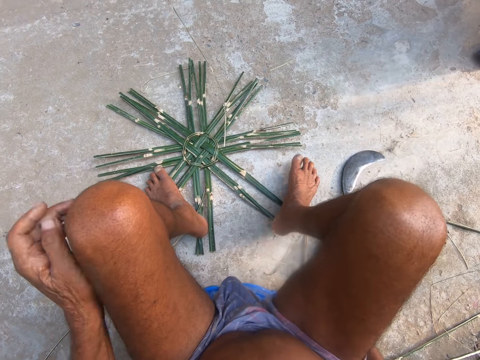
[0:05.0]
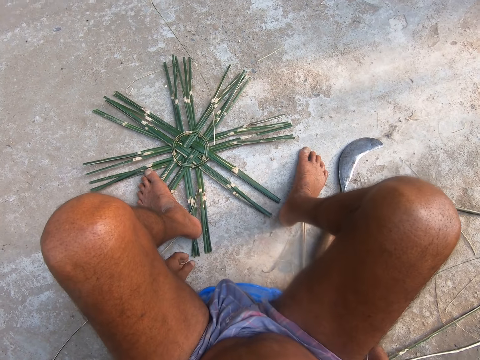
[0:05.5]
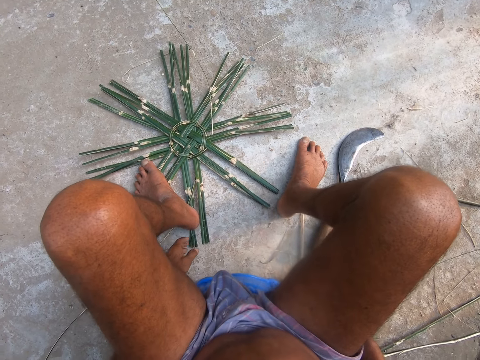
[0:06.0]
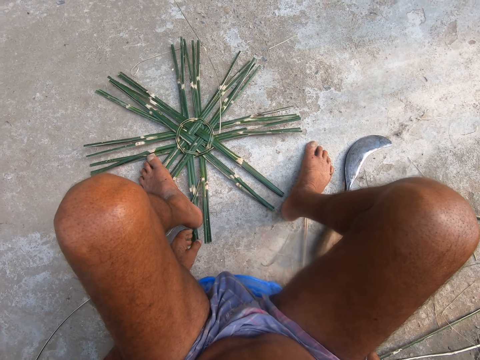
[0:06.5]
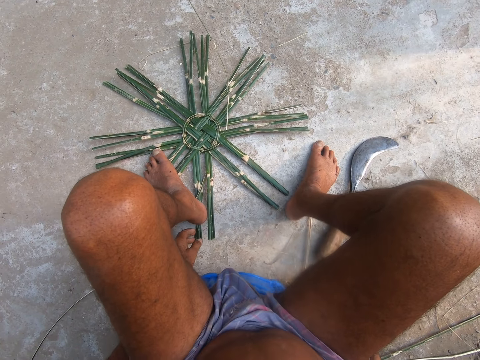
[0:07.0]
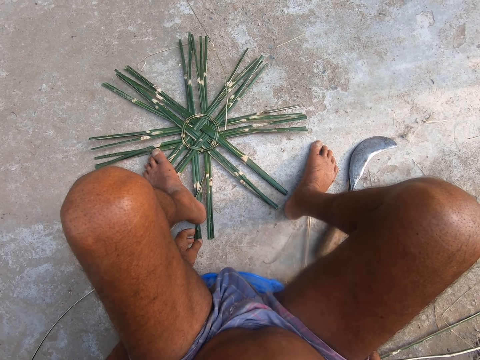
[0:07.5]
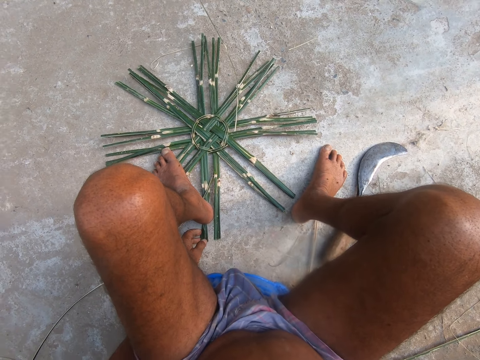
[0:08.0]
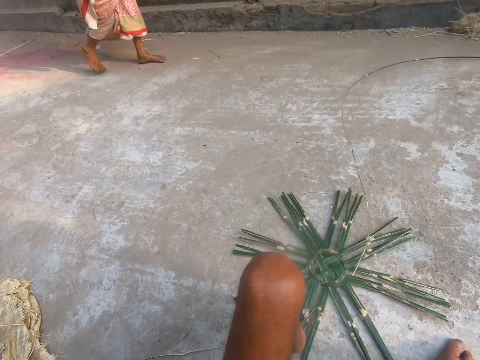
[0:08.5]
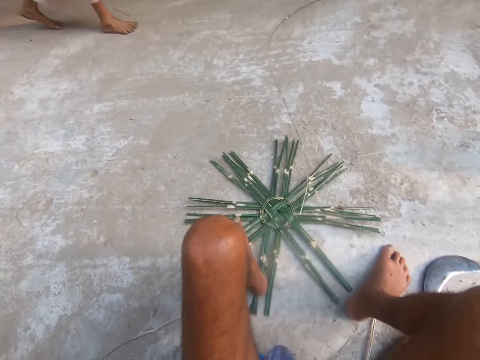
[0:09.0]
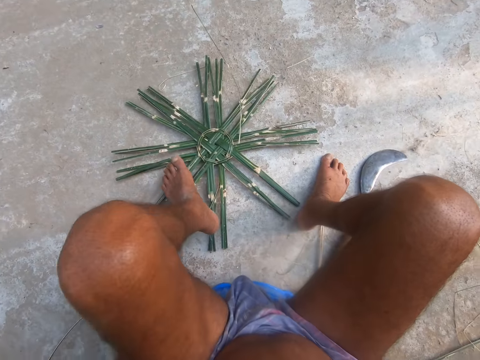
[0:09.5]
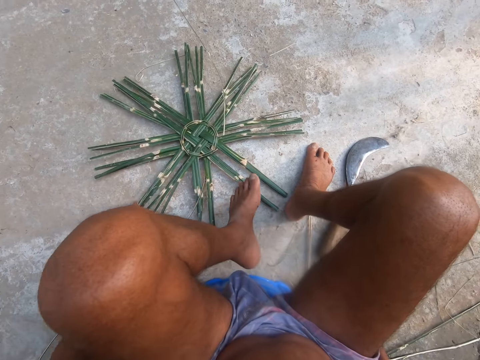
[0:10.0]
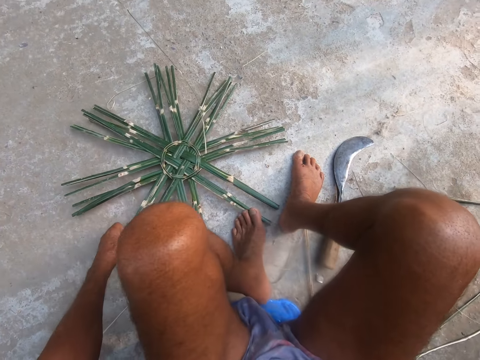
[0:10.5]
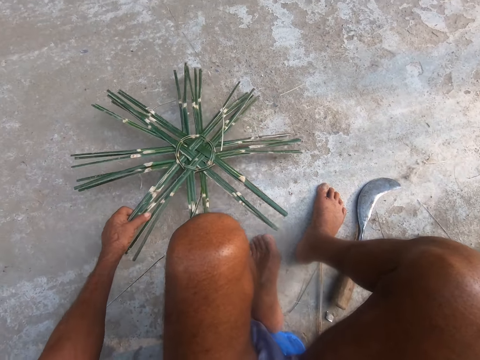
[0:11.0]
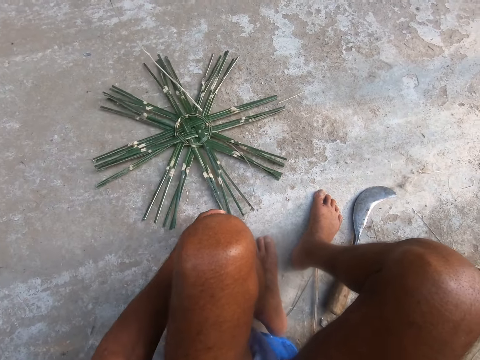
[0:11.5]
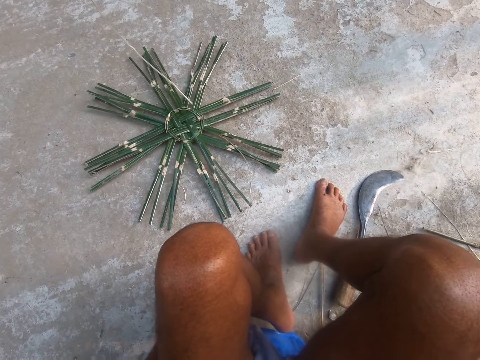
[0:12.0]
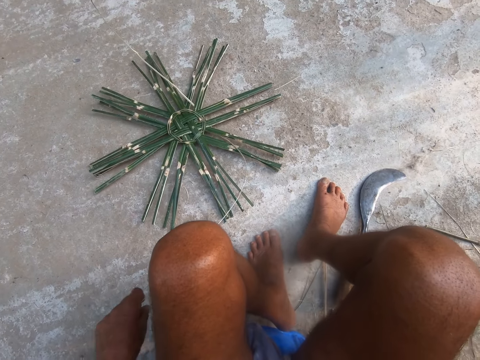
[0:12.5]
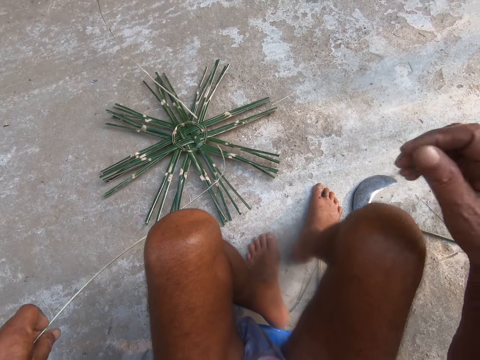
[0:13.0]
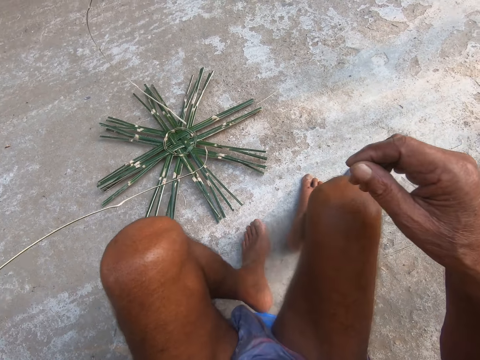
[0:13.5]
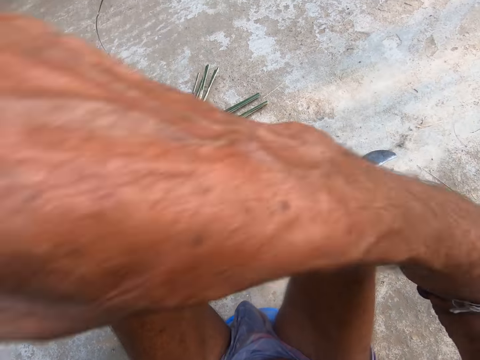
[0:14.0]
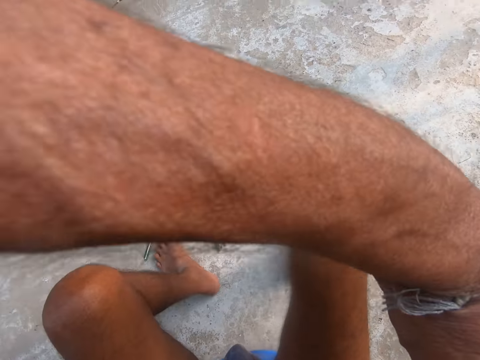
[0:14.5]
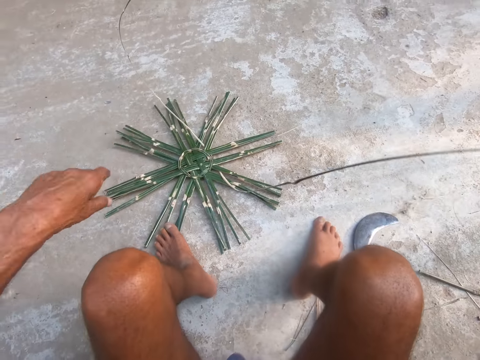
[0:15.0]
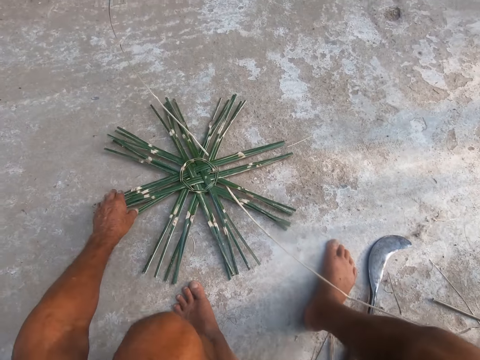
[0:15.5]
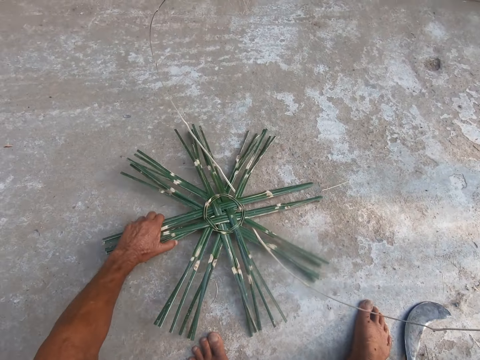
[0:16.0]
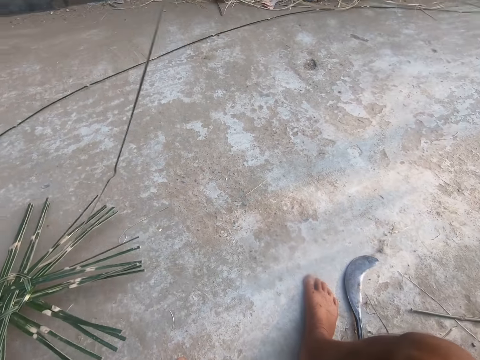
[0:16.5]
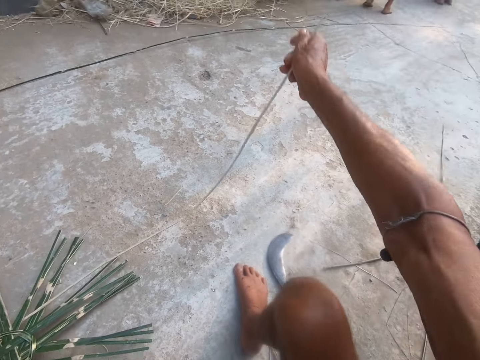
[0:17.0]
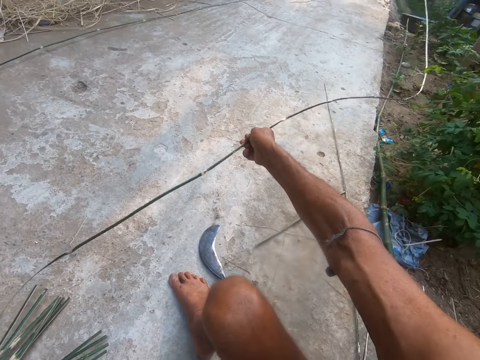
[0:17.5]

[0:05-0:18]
The camera wearer holds the basket base on the floor with his left hand. A woman interacts with another woman. The camera wearer removes his left leg from the basket base on the floor. He holds the basket base on the floor with his left hand. He turns the basket base on the floor with his left hand. He picks up a bamboo strip from the floor with his left hand. He passes the bamboo strip from his left hand to his right hand. He picks up the basket weave from the floor with his left hand. The first woman interacts with the other woman, another woman and one more woman. The camera wearer moves the weaved object. He turns the bamboo strip with his left hand.

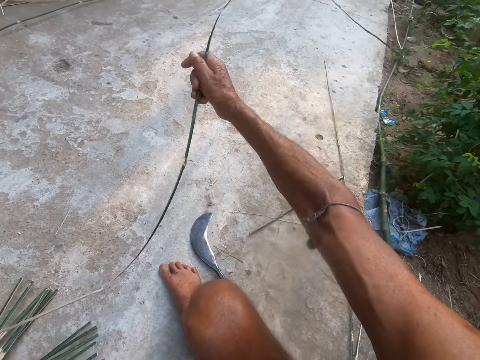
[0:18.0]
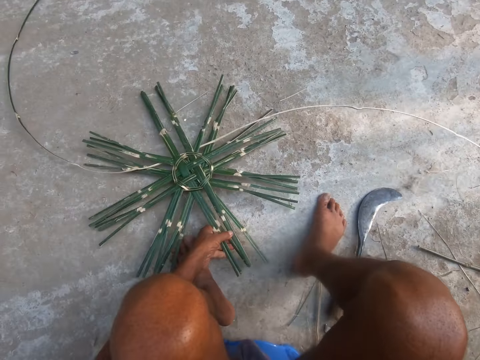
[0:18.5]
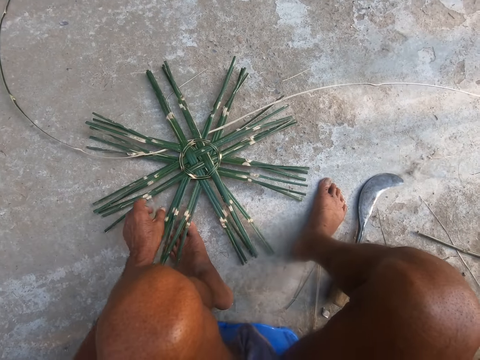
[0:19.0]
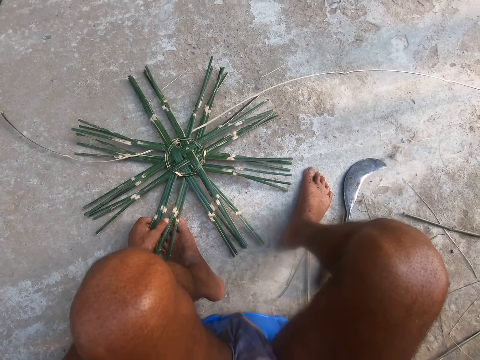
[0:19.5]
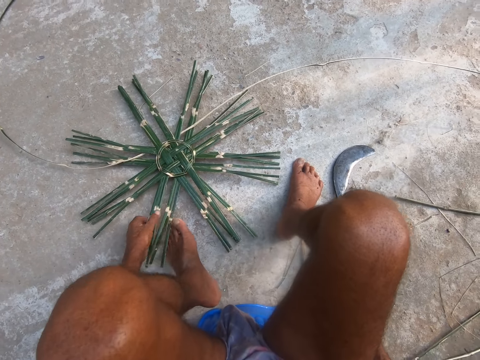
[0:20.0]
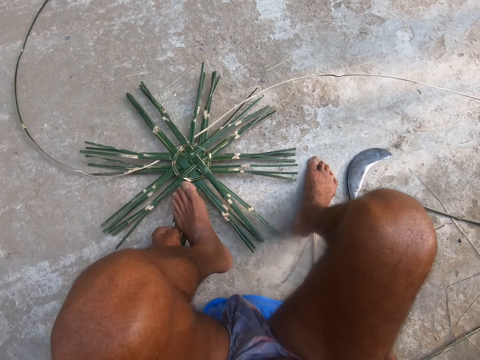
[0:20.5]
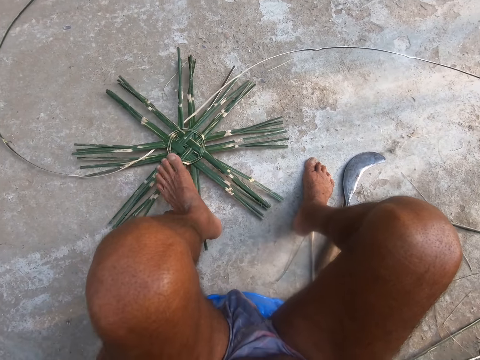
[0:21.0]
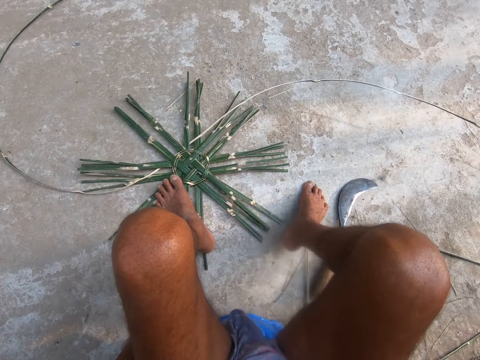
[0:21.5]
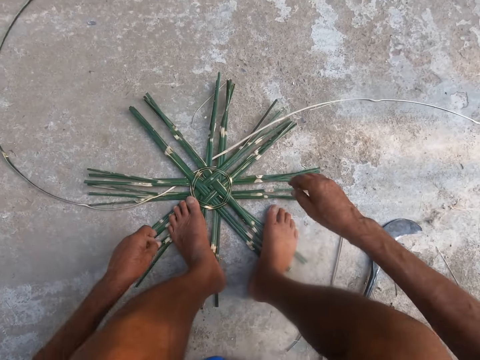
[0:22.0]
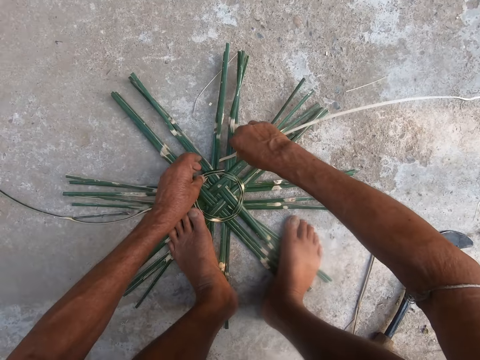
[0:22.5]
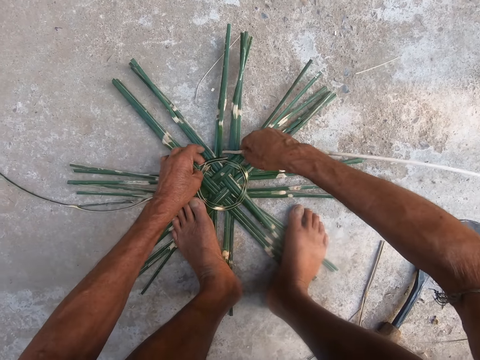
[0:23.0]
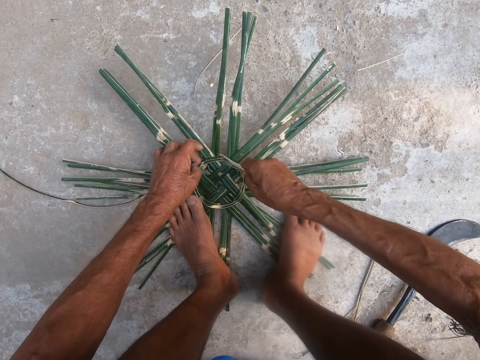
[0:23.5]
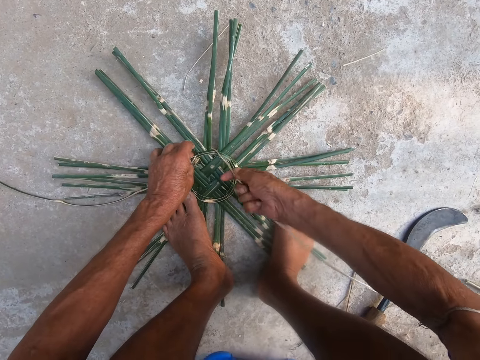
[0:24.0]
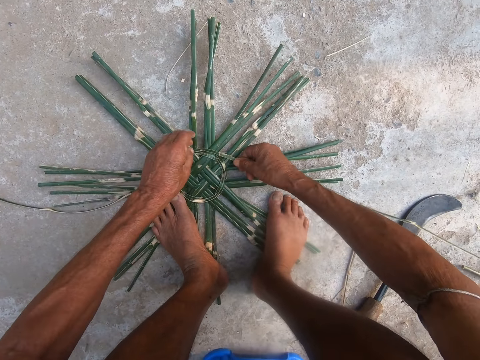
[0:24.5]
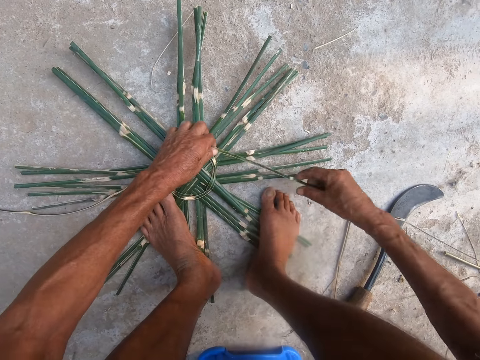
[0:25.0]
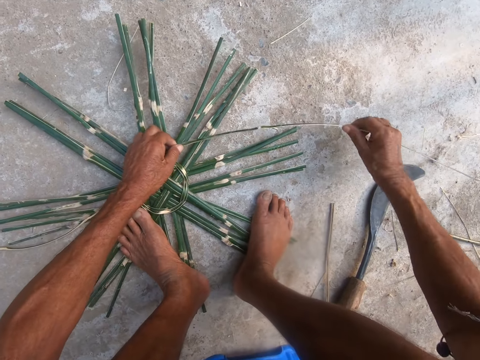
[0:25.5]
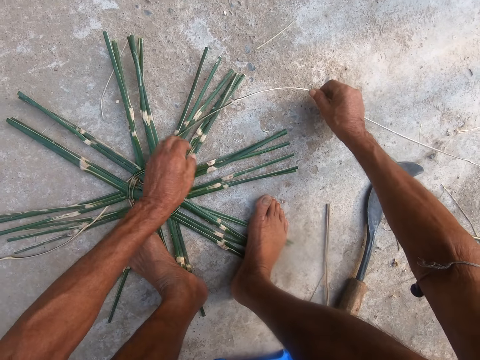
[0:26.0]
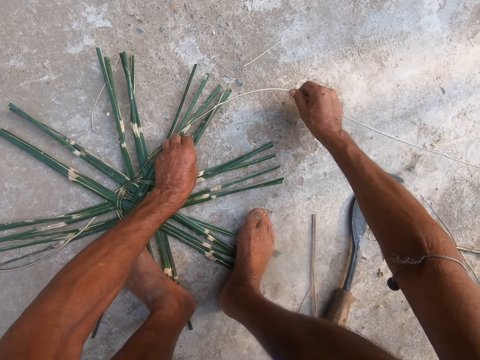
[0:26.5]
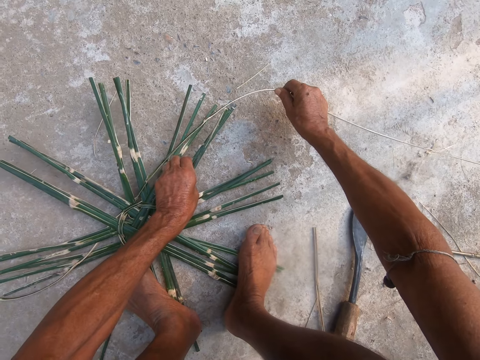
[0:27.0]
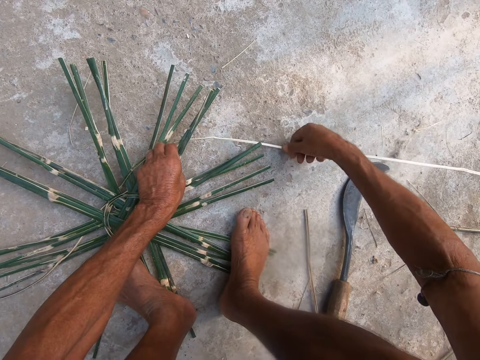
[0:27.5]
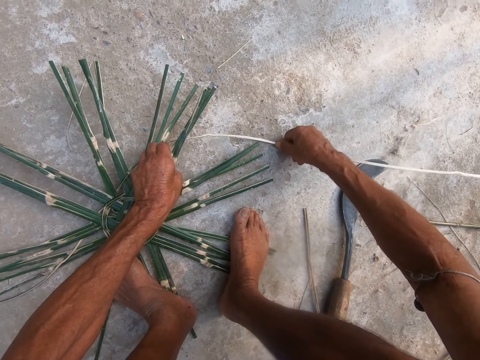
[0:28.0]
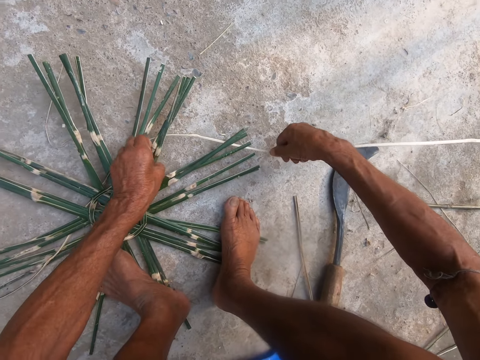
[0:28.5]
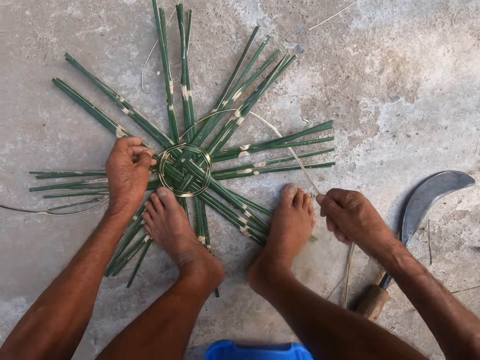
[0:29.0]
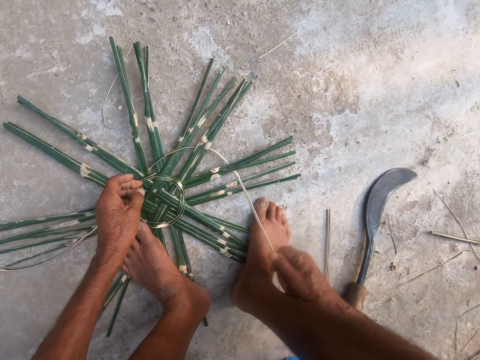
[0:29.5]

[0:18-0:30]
The camera wearer drops the bamboo strip on the floor with his right hand. He places the basket base on the floor with his left hand. He holds the basket base on the floor with his left hand. He shifts the basket base on the floor with his left hand. He places his left leg on the basket base. He places his right leg on the basket base. He holds the bamboo strip in the basket base with his right hand. He holds the basket base on the floor with his left hand. He bends the bamboo strip in the basket base with his right hand. He weaves. He holds the bamboo strip in the basket base with both hands. He holds the bamboo strip in the basket base with his right hand. He holds the basket base on the floor with his left hand. He lifts the basket base from the floor with his left hand. He fixes the bamboo strip in the basket base with his right hand.
